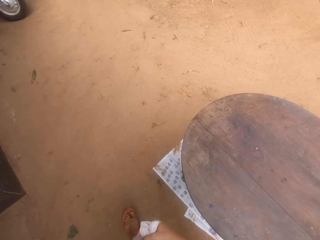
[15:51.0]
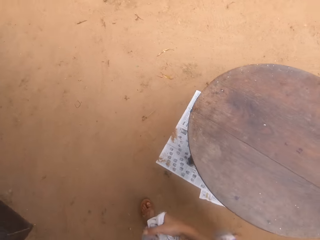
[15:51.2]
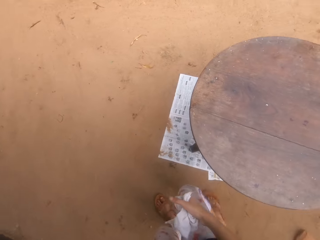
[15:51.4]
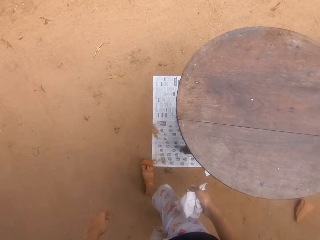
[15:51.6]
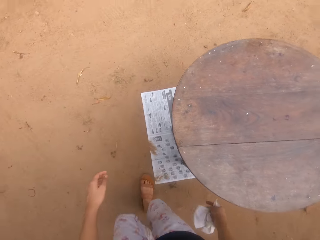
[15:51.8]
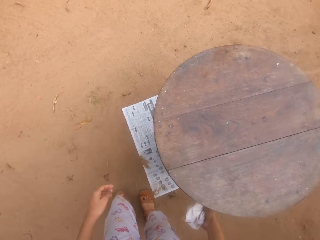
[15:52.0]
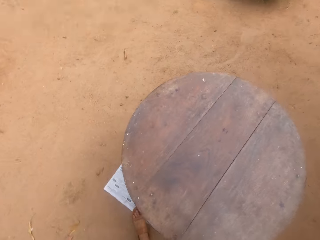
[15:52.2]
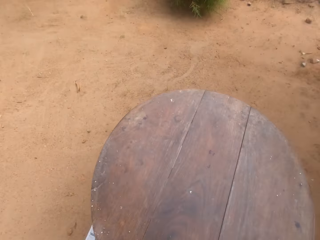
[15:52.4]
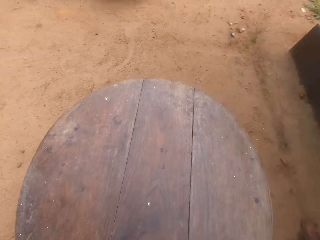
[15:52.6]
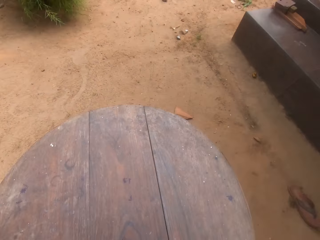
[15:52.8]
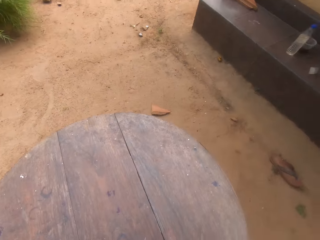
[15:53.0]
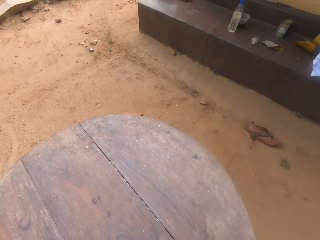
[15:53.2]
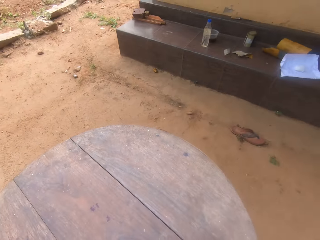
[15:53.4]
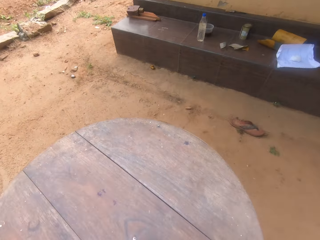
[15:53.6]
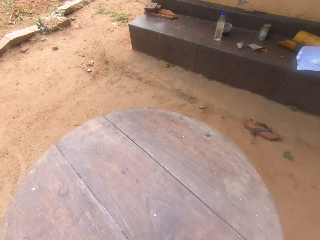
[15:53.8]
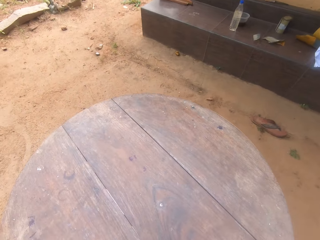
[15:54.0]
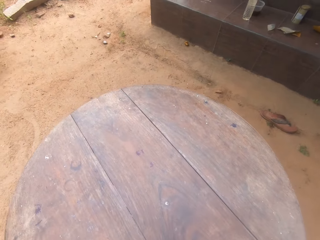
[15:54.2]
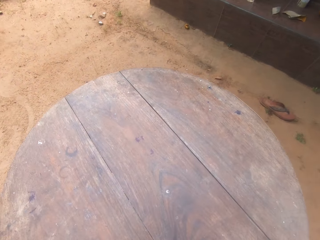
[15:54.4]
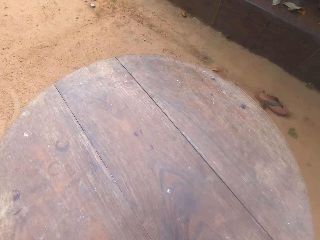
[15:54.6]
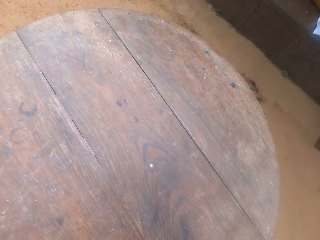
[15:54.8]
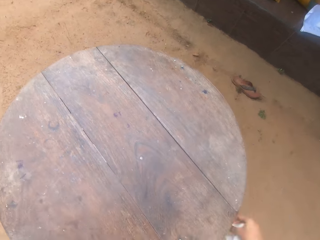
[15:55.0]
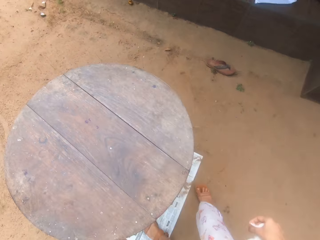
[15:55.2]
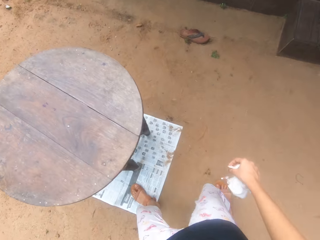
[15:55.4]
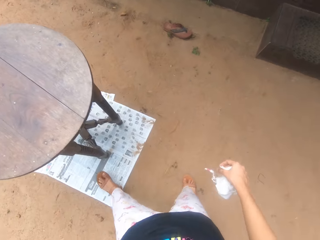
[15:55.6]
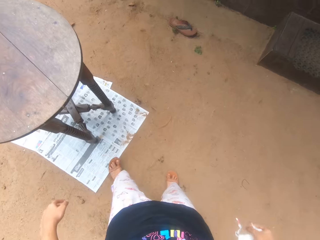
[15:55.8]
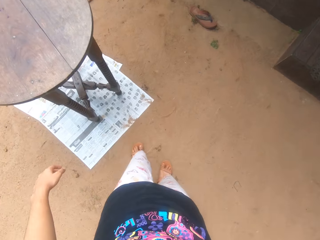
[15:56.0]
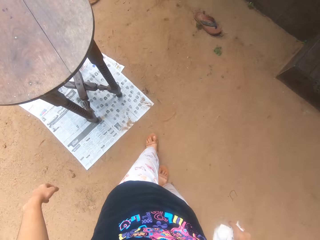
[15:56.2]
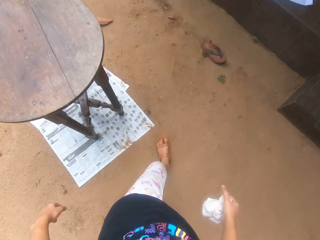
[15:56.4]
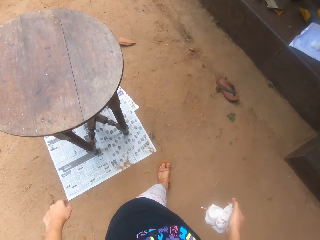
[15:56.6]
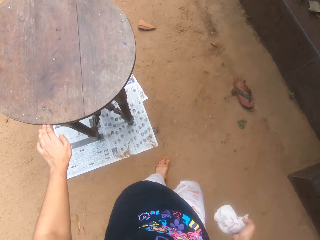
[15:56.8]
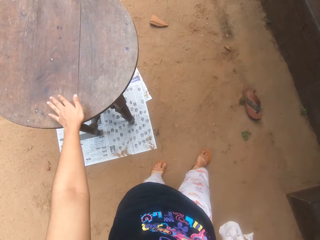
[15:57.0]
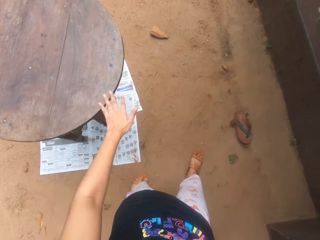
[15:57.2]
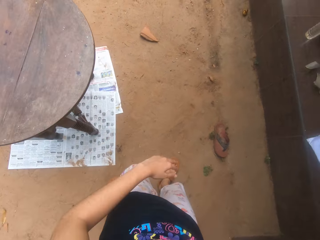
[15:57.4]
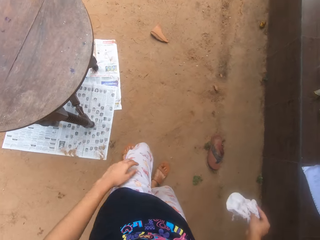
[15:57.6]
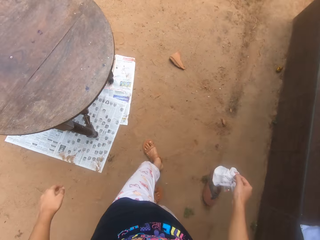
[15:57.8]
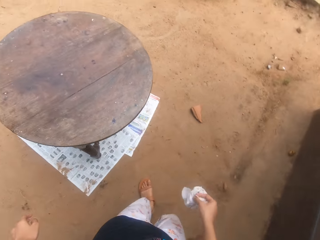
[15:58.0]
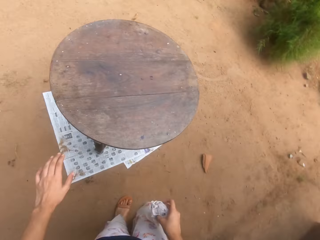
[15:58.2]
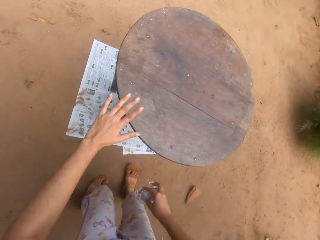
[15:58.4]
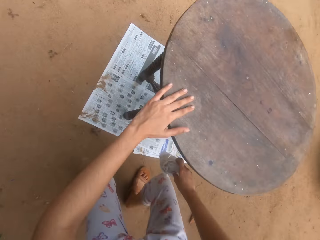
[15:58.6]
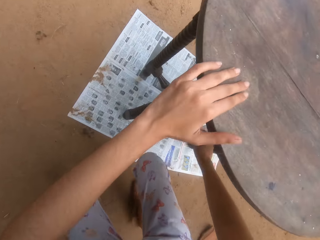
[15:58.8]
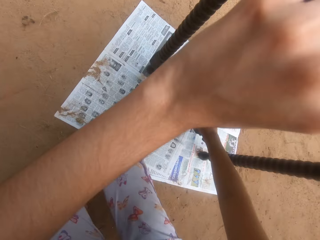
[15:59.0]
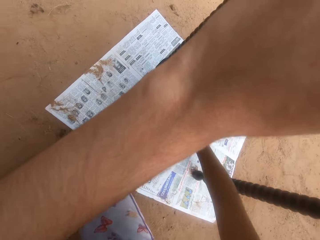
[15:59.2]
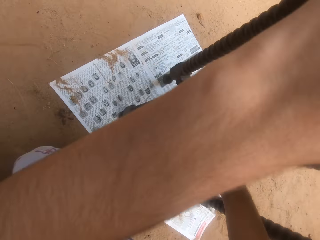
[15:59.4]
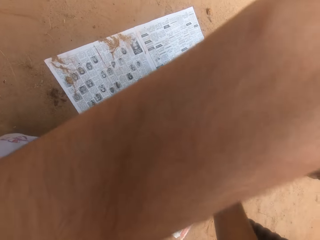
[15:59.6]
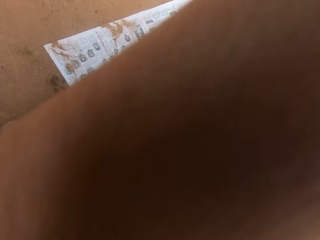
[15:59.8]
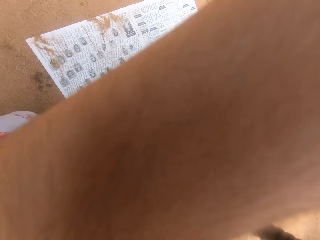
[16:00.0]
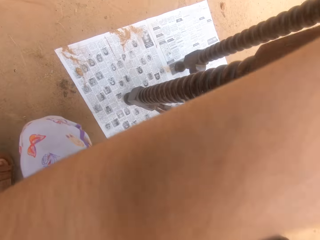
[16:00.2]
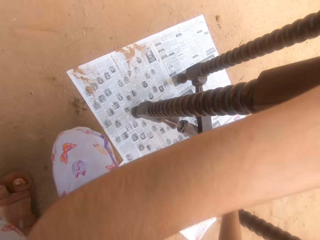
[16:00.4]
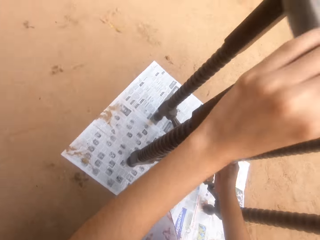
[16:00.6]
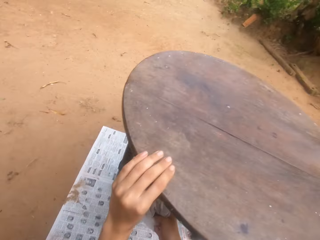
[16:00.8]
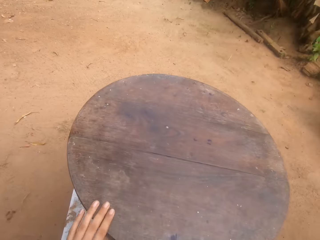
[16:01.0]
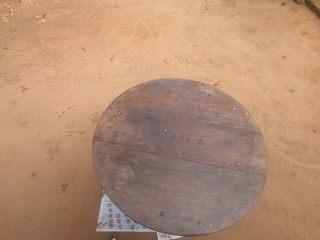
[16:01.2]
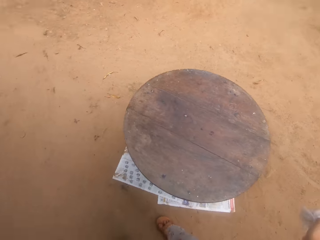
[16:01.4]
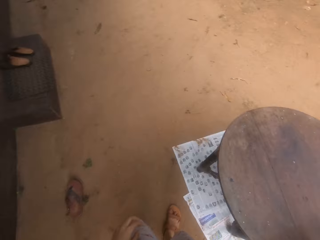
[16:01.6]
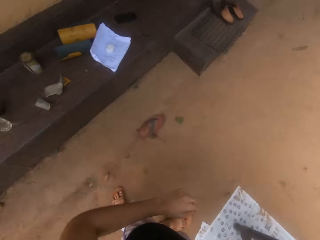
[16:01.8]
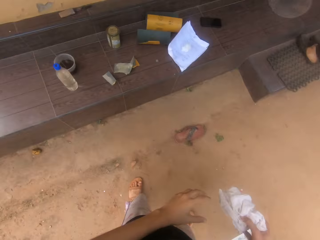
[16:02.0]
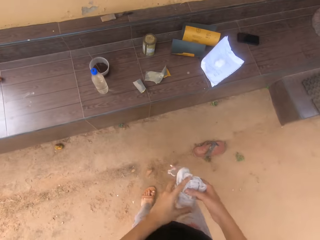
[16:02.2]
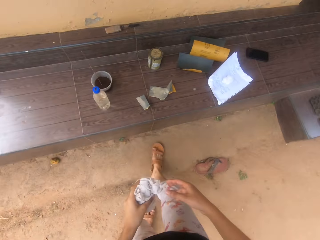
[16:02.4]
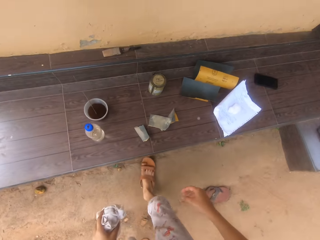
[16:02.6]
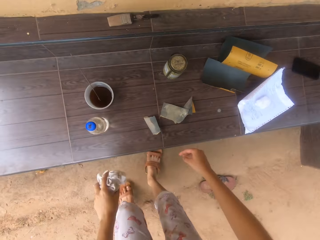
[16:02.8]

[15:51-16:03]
The camera wearer walks around the table. She does something. She wipes the table with her hand. She wipes the table with a piece of cloth. She does something.

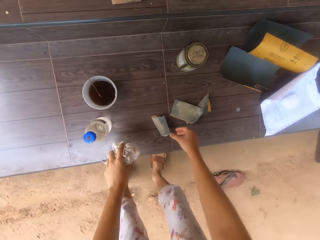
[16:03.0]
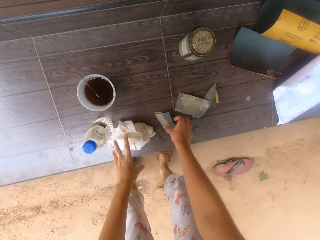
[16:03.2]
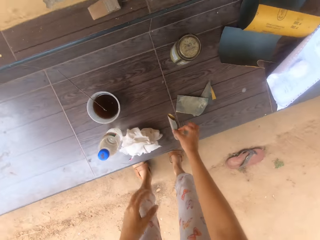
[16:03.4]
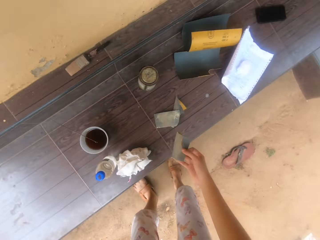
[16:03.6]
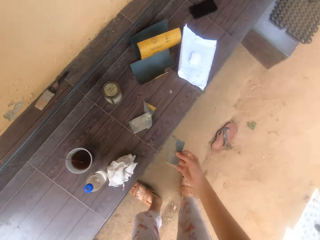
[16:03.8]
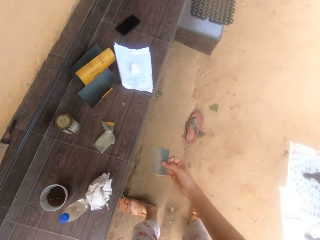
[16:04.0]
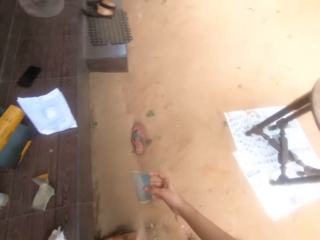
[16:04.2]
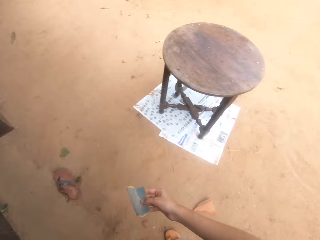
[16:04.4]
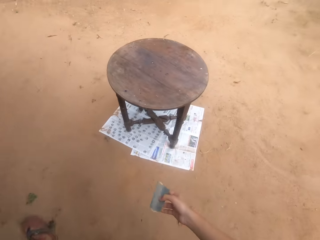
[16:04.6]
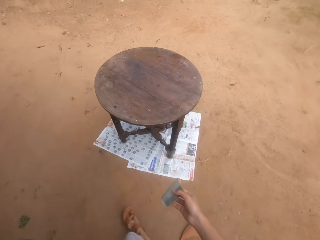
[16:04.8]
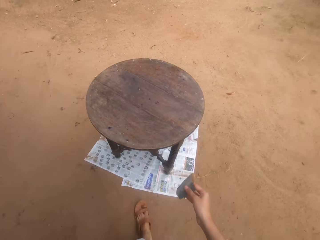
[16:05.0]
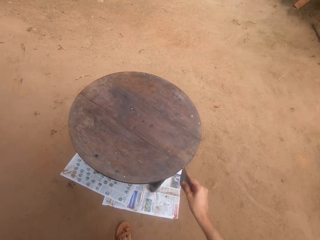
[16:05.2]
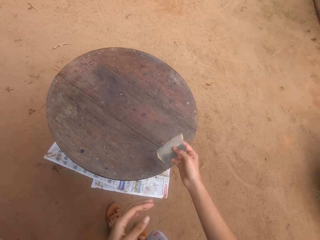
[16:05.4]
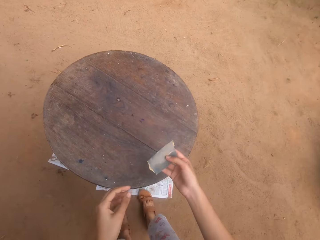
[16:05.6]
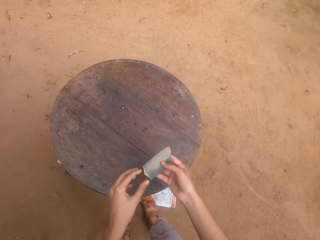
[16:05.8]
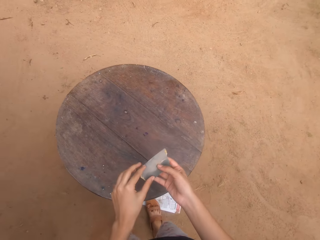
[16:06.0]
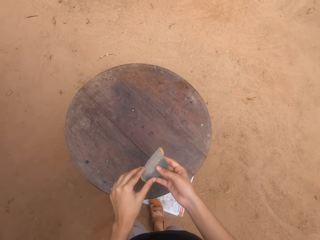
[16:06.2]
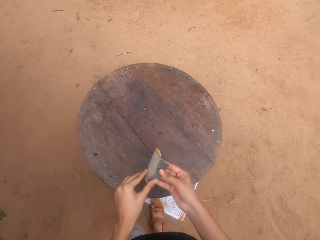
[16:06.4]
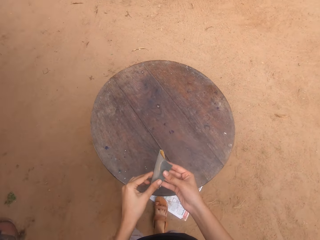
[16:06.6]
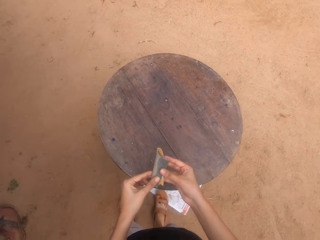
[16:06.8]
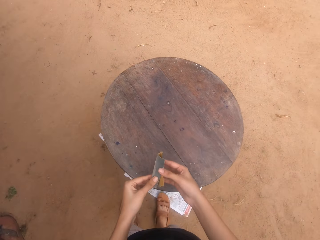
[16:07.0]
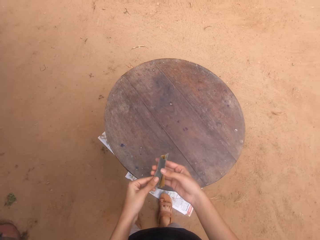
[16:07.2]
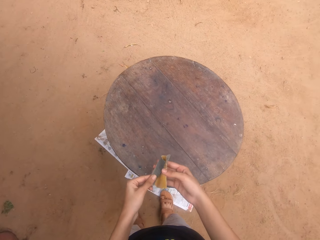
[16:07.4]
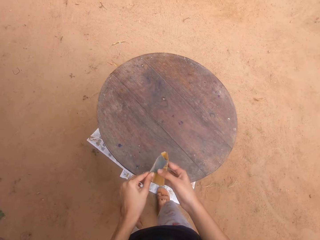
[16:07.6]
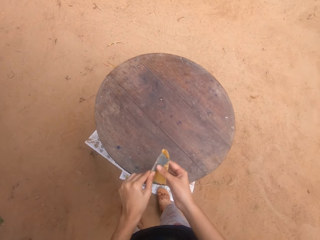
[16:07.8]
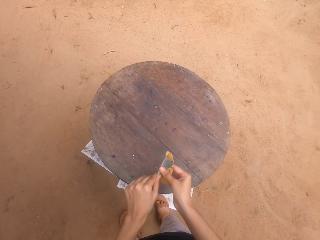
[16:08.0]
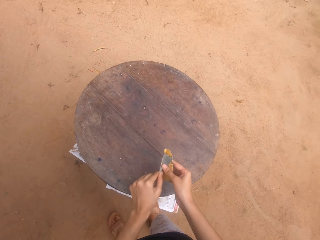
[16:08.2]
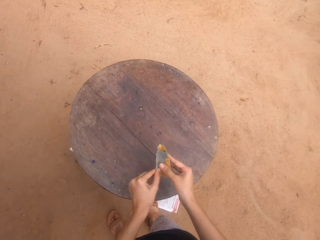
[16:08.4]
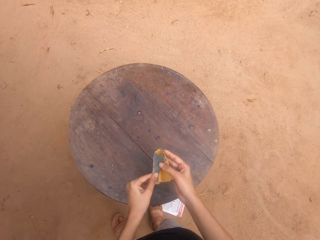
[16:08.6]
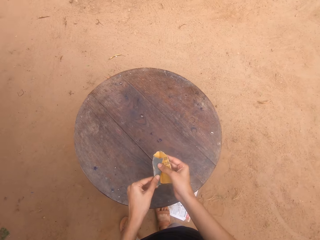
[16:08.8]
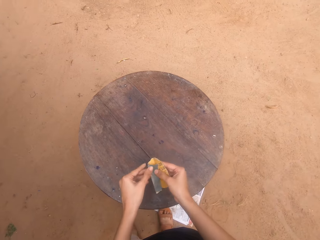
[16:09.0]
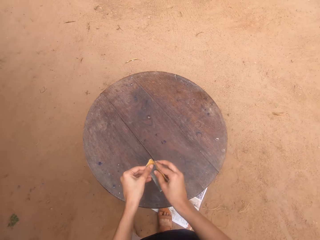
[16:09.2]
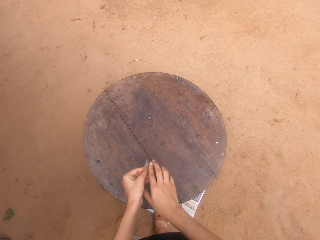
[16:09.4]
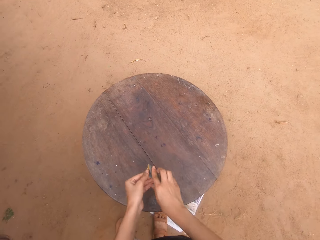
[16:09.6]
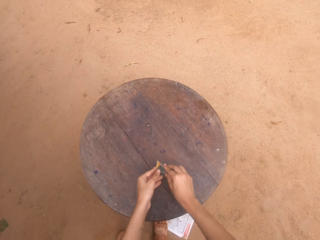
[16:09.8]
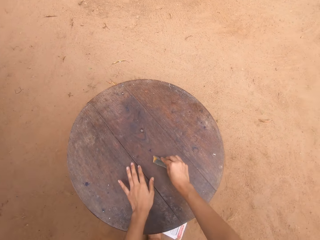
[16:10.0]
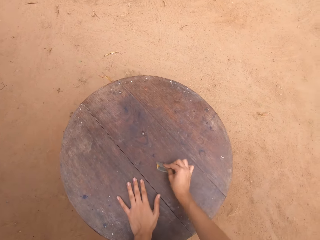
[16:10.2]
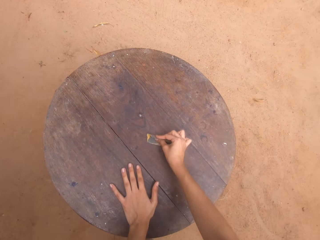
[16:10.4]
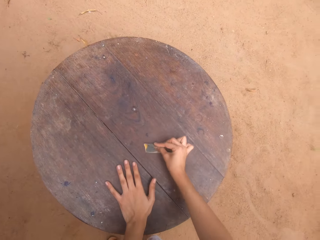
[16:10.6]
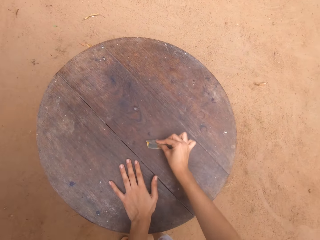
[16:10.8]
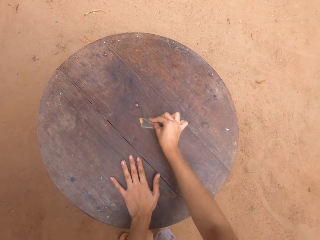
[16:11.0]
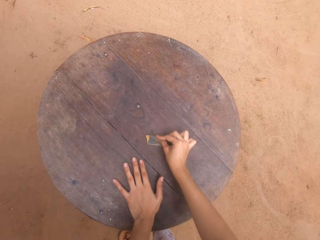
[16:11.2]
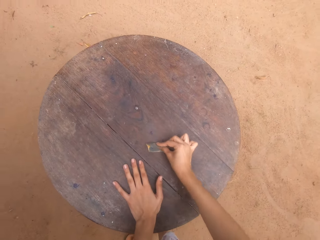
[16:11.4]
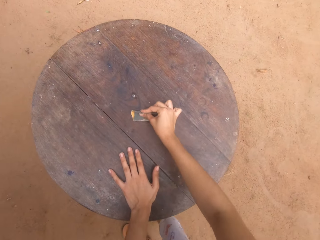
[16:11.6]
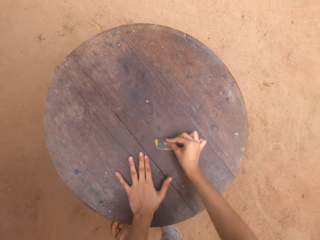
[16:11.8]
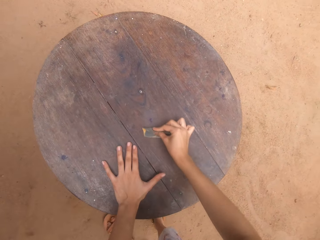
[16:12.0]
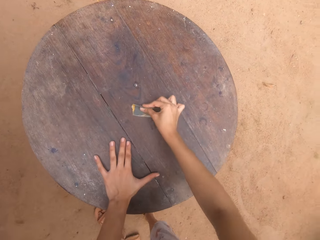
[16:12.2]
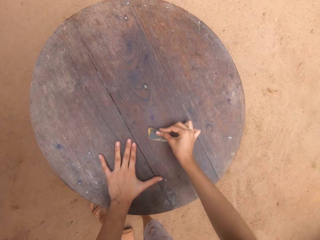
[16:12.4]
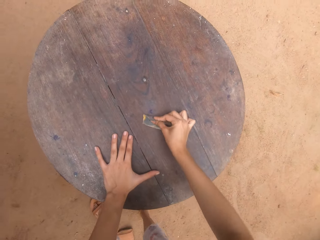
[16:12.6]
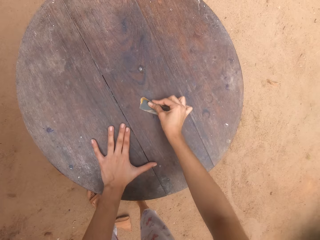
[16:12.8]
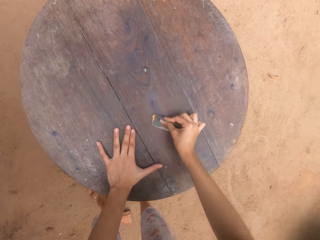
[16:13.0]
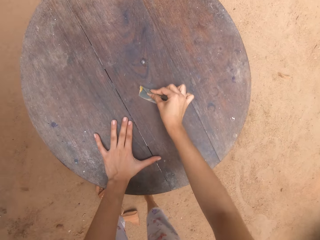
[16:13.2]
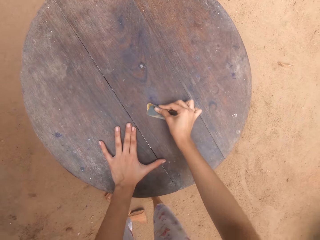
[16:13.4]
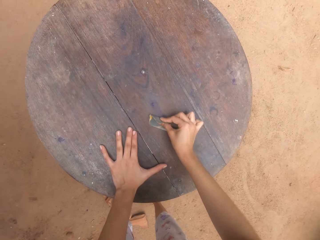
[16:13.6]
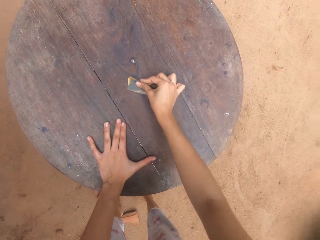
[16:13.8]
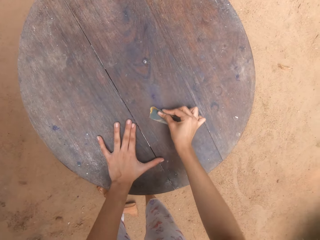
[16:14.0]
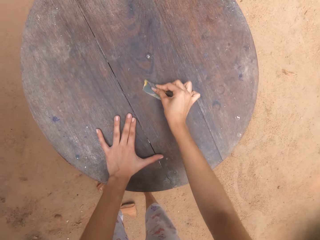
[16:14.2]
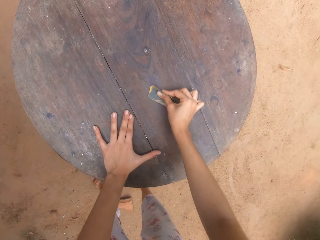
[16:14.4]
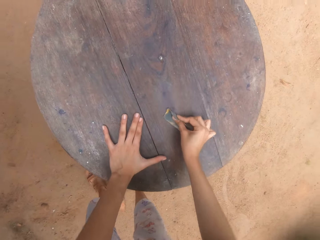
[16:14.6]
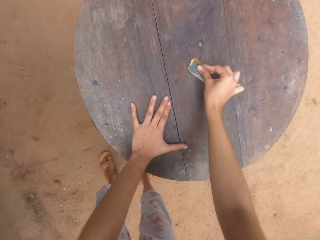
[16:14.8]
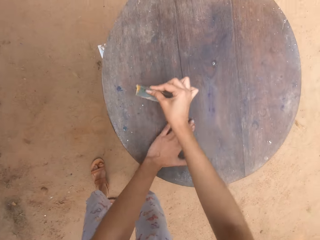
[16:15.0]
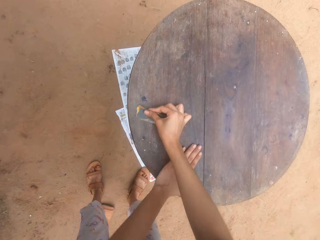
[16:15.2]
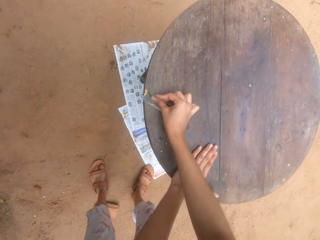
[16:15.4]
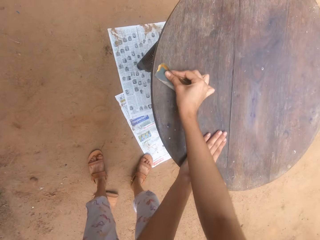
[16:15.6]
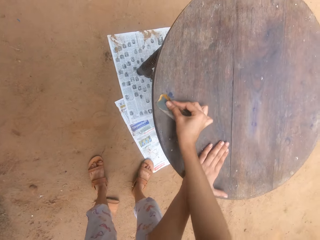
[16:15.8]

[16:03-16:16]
The camera wearer puts the piece of cloth on the veranda. They pick up sandpaper. They walk towards the table. They hold the sandpaper. They smoothen the table with the sandpaper.
